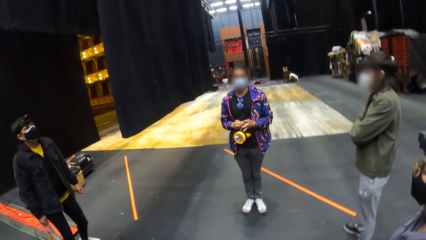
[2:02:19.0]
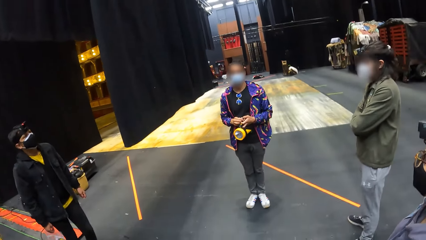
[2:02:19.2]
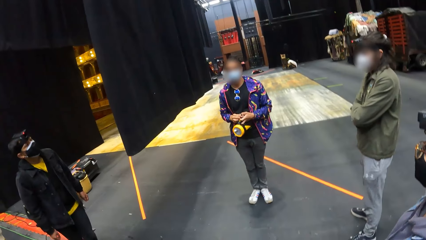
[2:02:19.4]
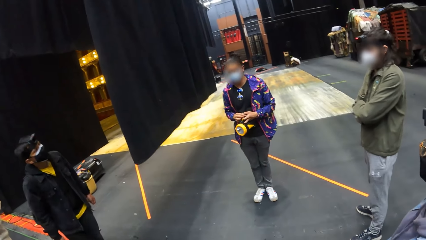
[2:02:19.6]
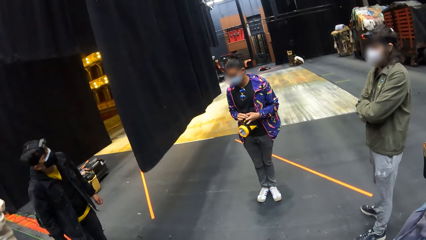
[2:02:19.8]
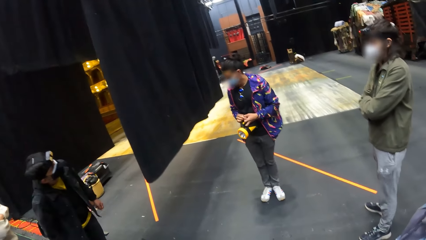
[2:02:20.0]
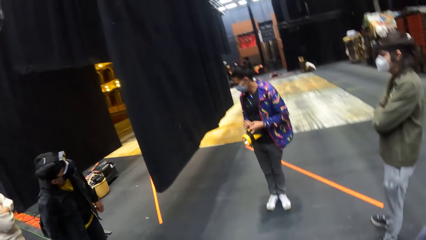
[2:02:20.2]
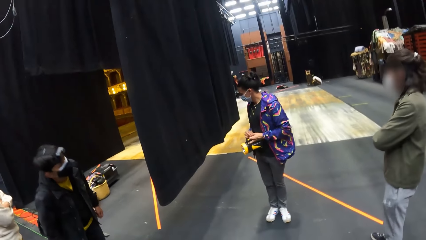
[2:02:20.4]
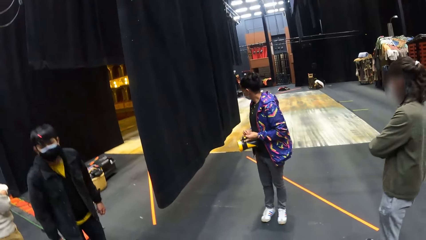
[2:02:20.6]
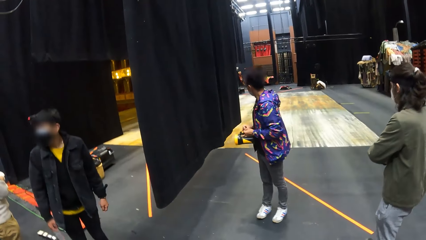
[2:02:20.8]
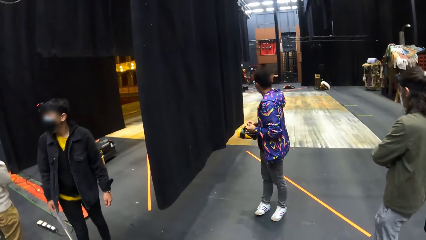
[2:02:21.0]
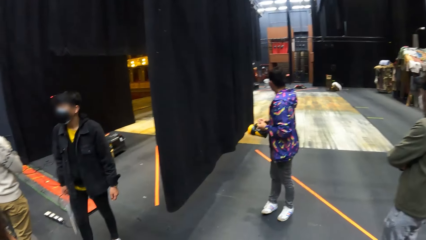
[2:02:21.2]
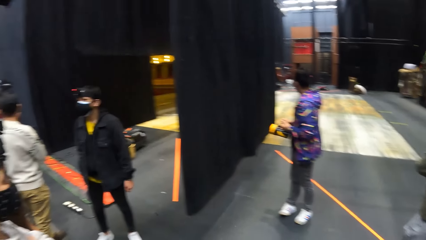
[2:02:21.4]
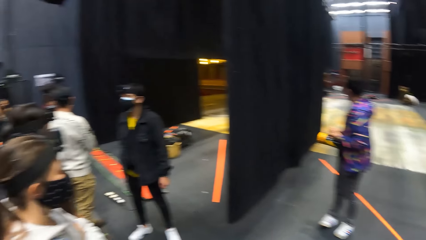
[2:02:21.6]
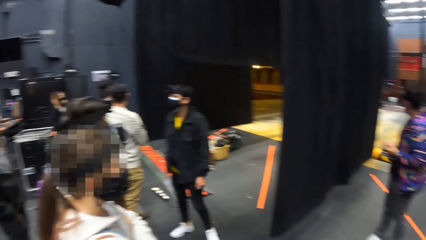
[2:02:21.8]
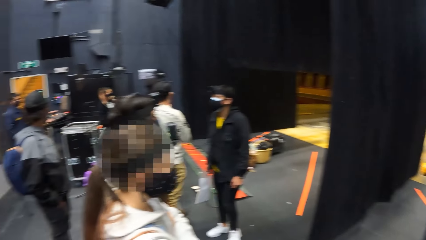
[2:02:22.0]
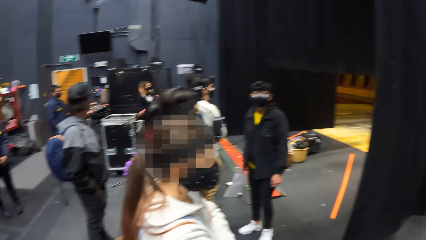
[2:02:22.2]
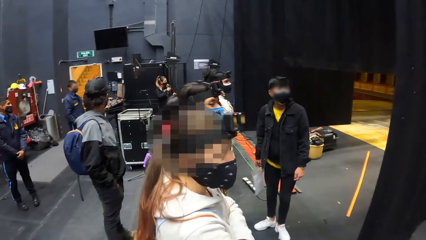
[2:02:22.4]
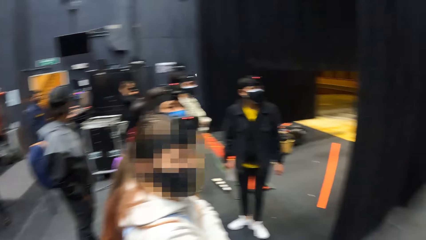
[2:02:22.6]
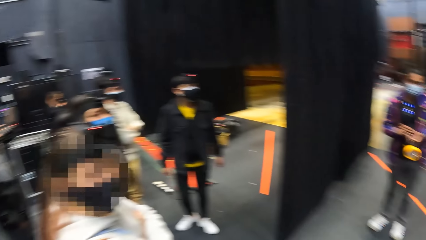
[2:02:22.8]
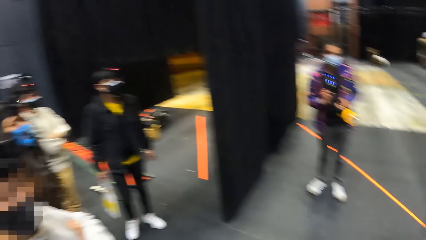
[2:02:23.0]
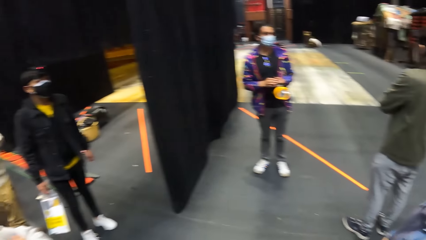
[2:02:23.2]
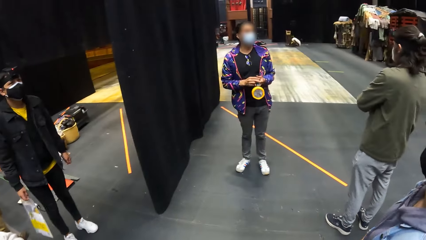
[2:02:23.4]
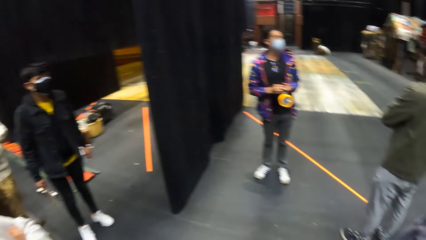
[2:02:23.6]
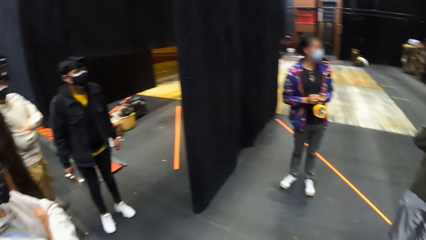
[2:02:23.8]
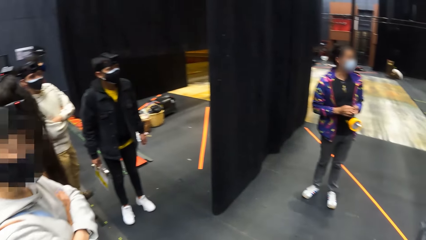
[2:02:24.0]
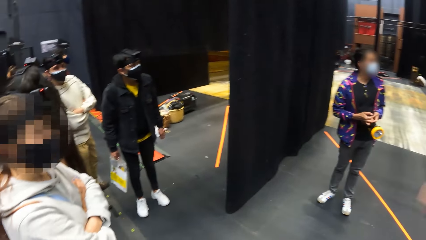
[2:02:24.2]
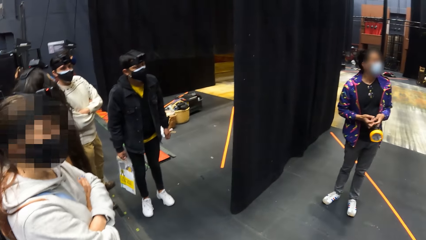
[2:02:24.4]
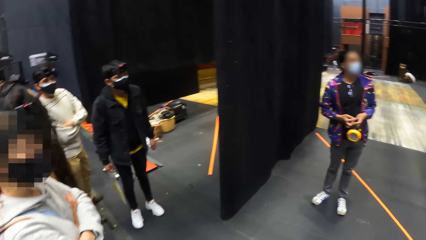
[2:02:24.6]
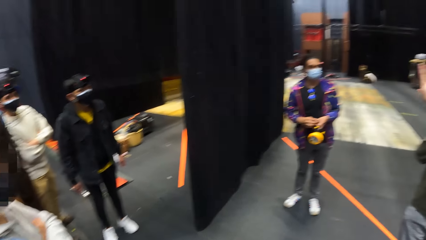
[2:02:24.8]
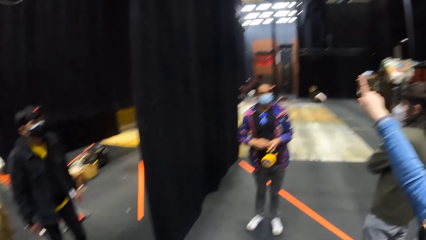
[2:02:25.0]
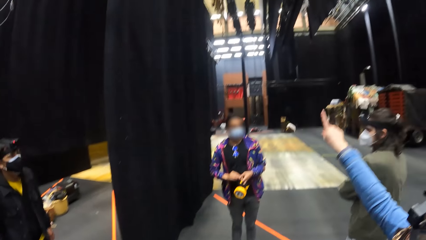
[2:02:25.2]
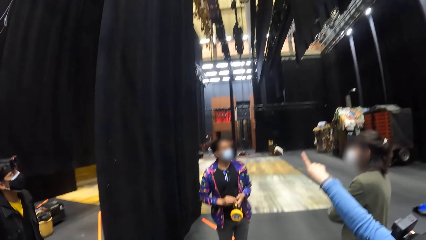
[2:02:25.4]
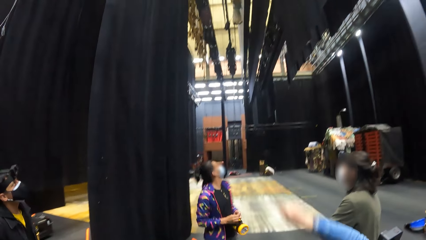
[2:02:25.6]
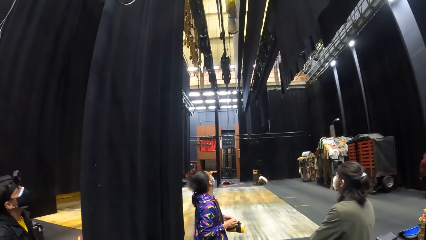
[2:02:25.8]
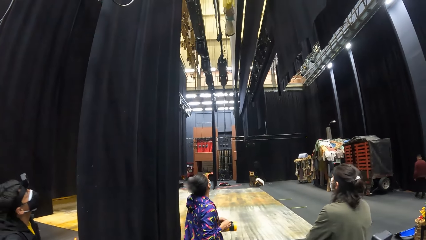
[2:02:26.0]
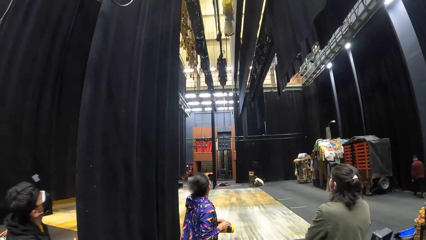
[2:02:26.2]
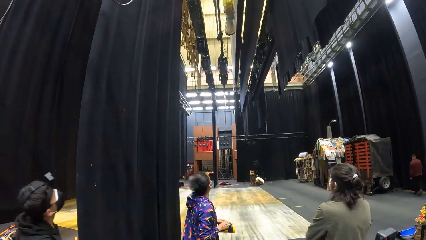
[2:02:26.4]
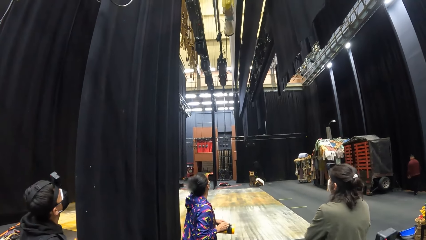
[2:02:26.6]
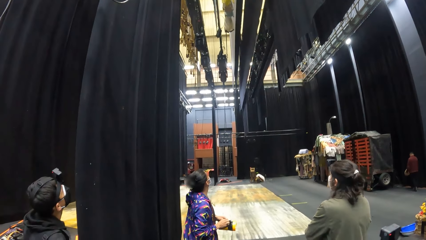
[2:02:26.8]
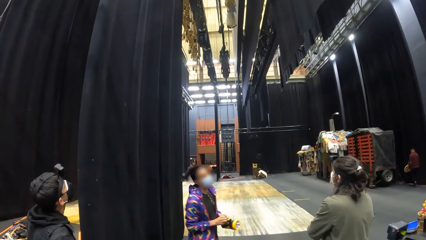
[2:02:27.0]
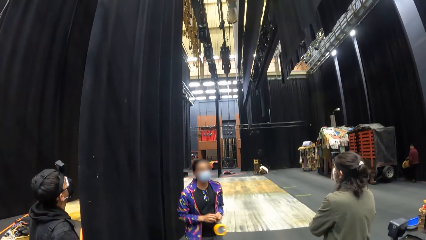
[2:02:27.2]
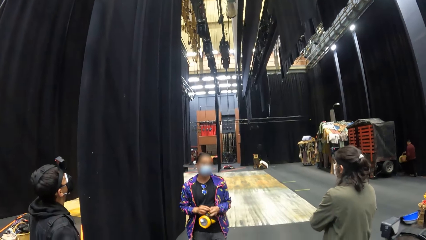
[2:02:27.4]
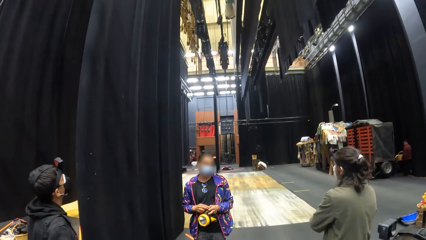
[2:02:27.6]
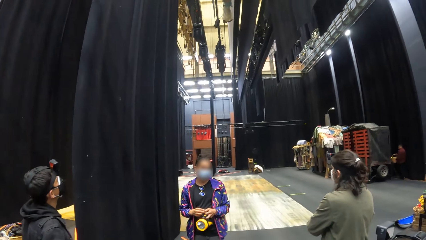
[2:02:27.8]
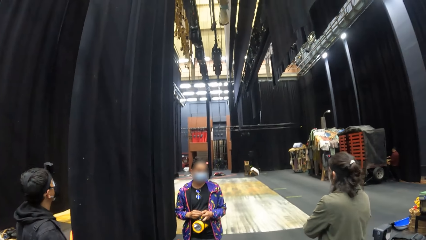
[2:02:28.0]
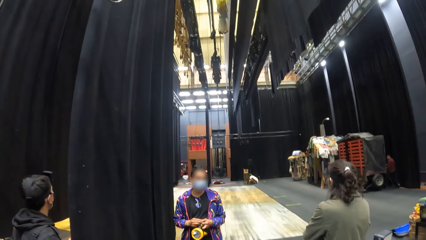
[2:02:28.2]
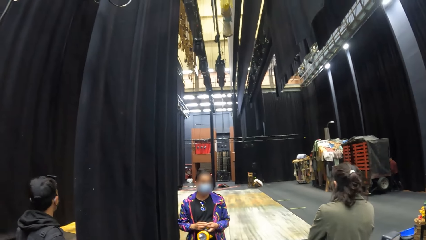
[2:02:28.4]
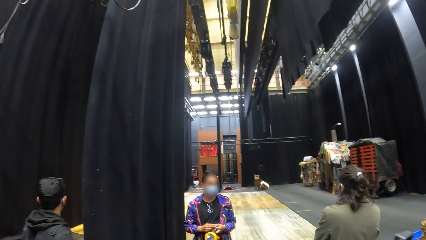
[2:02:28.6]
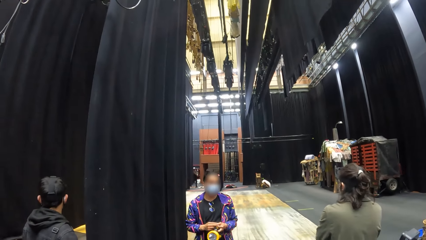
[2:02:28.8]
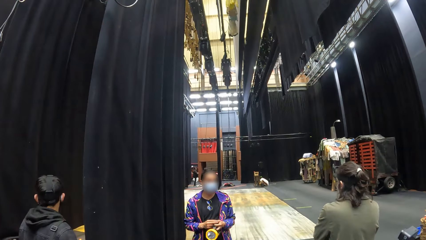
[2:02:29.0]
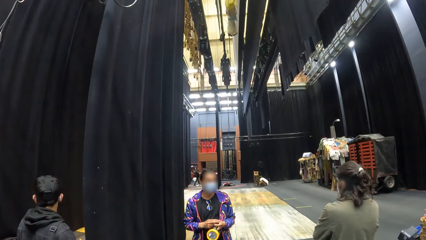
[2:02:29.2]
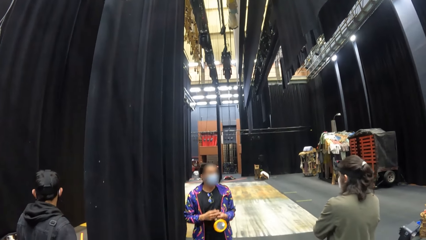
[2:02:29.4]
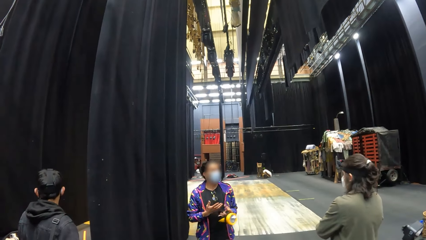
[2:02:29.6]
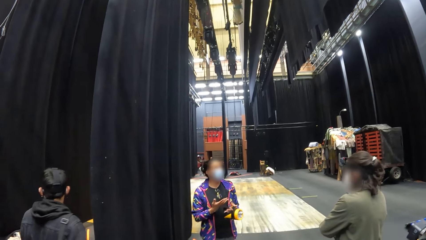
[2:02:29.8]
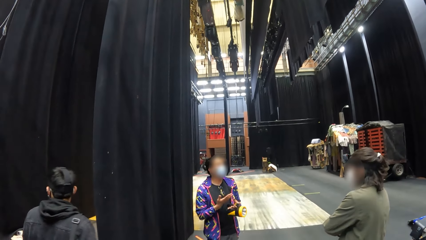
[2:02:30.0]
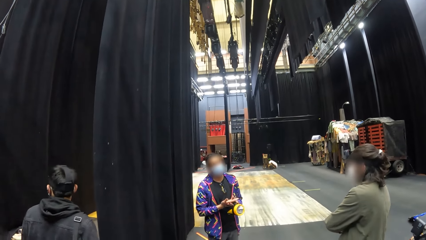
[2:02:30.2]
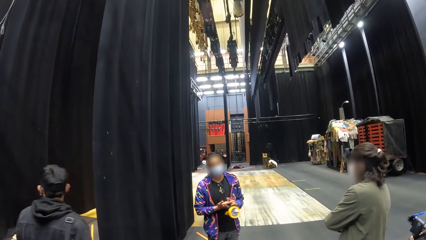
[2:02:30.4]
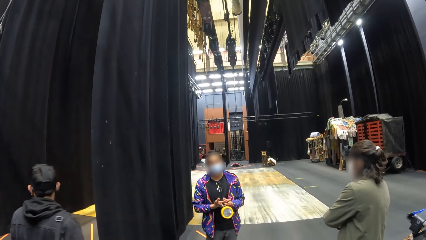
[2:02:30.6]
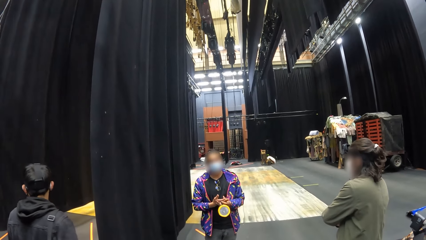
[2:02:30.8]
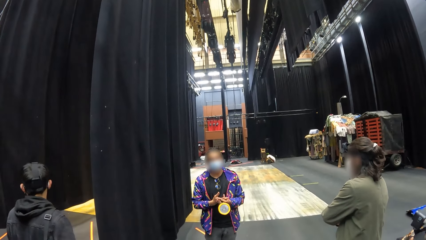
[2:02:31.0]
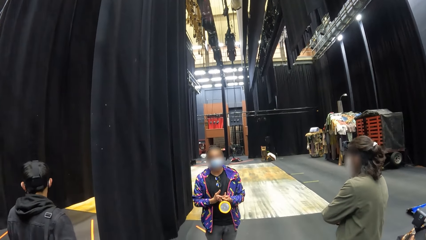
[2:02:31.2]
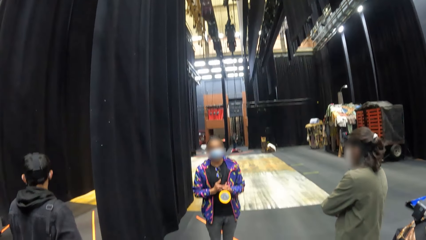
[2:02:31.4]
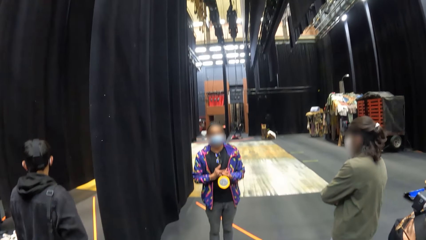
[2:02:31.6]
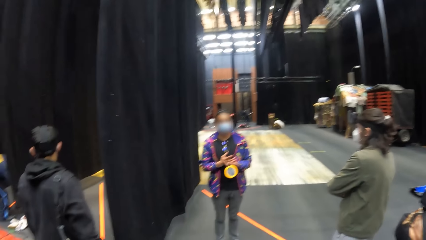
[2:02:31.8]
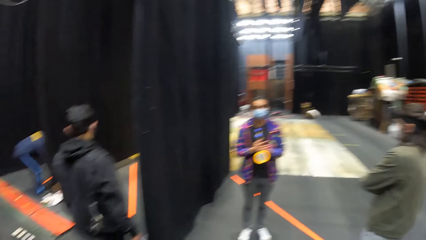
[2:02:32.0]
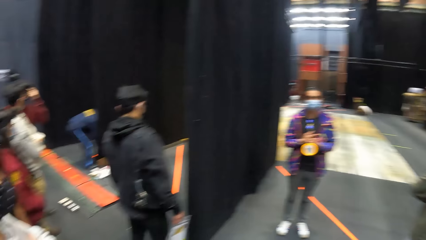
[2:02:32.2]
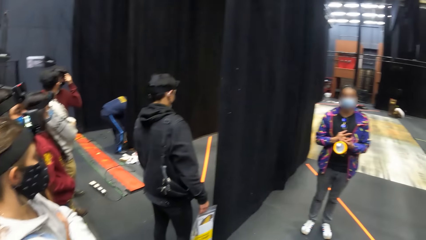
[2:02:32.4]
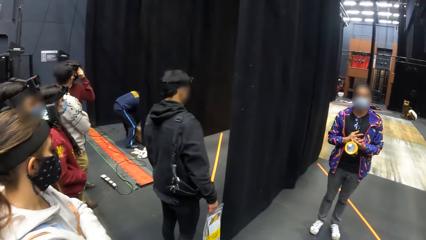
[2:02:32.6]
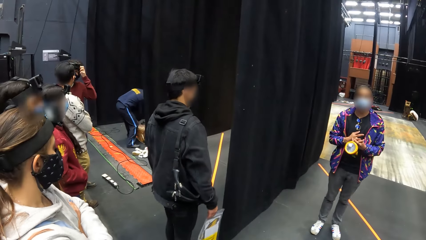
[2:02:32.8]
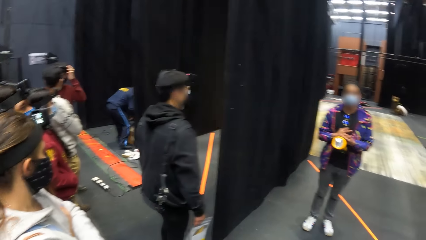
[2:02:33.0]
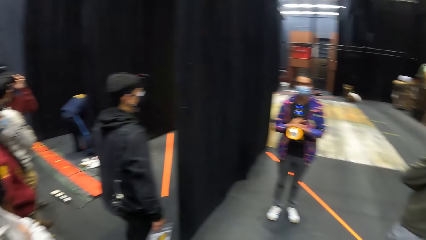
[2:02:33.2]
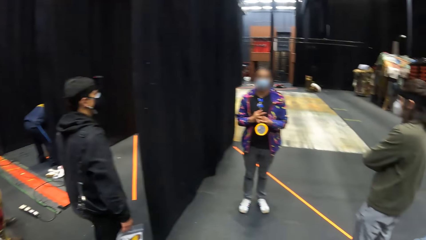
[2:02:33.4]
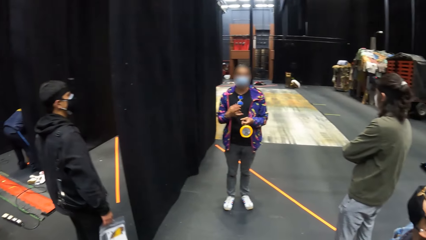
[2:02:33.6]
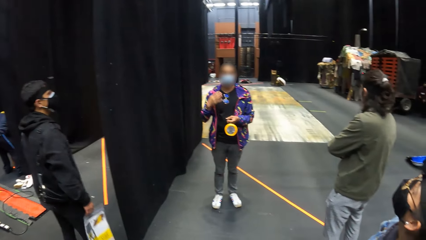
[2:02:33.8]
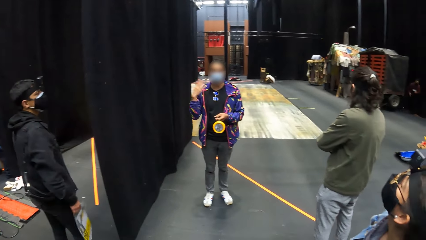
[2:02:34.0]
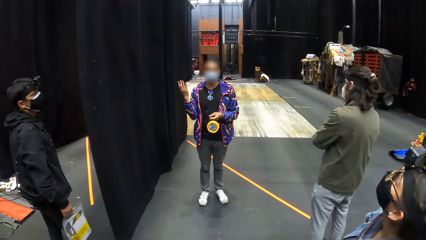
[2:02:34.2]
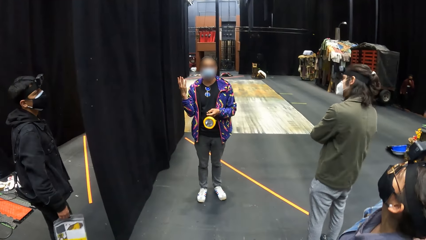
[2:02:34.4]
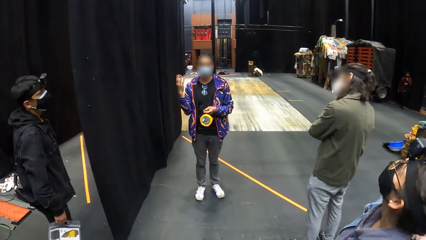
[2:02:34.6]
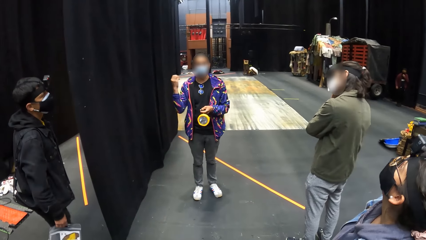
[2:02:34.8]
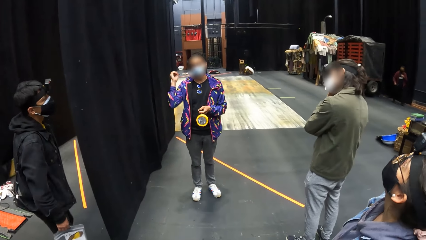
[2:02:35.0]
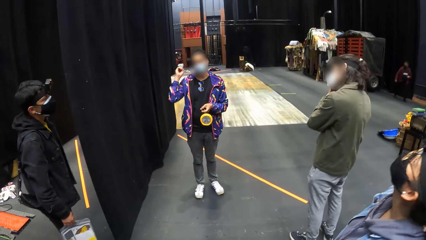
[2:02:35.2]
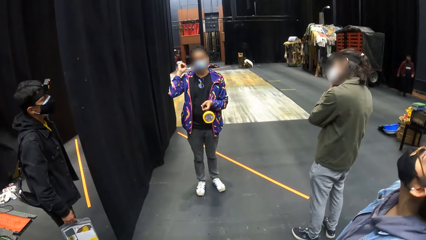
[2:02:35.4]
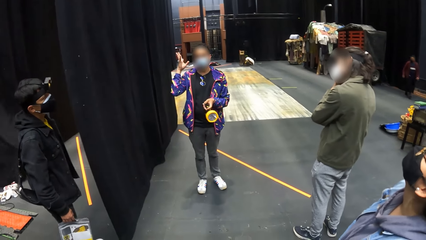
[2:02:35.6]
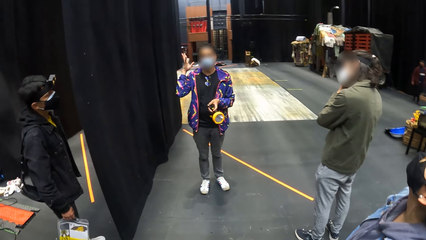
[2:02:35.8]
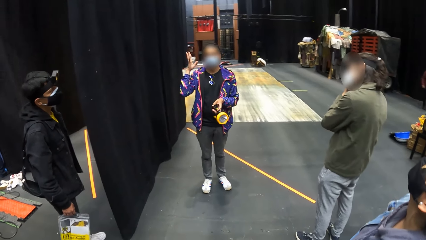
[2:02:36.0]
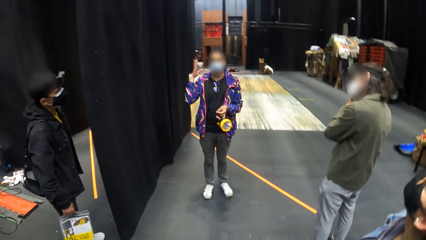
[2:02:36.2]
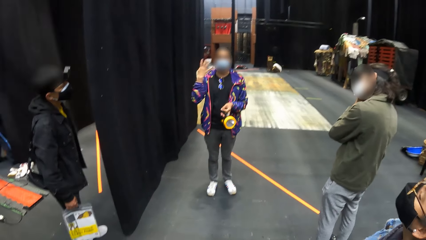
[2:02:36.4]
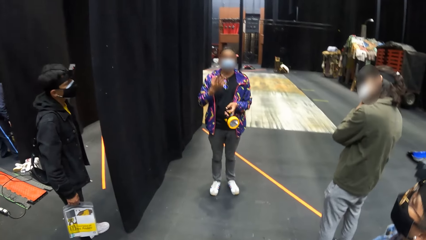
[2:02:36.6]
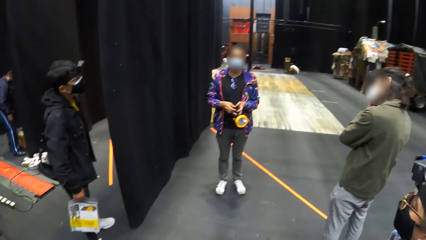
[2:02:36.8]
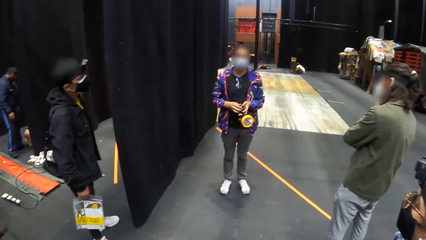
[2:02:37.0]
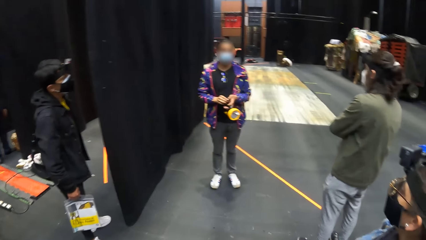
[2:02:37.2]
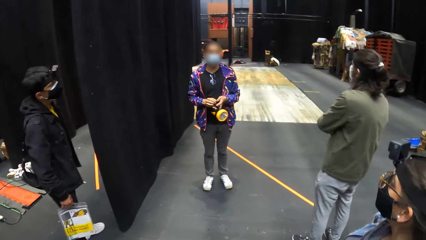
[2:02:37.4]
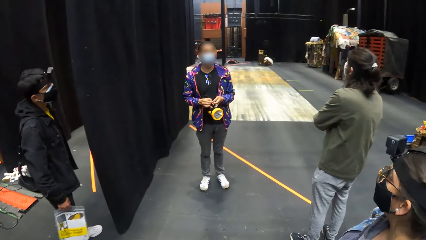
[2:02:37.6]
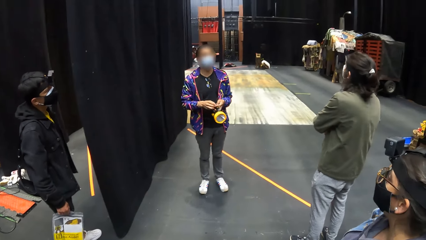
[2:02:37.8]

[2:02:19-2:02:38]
A woman looks around. The camera wearer looks around. A man looks around. The woman looks around and converses with friends. The camera wearer looks around. The woman moves her hands. The man moves his right hand.
